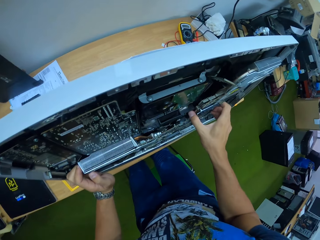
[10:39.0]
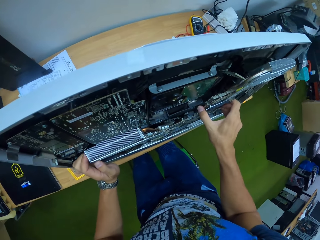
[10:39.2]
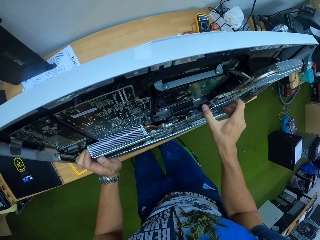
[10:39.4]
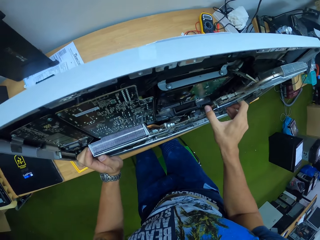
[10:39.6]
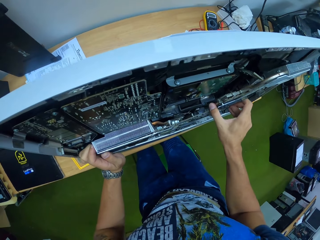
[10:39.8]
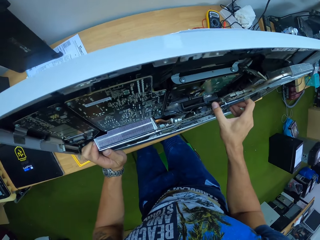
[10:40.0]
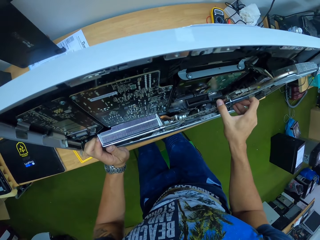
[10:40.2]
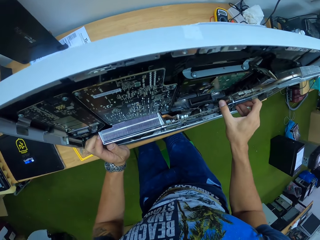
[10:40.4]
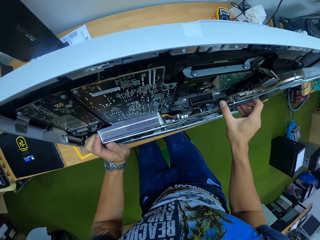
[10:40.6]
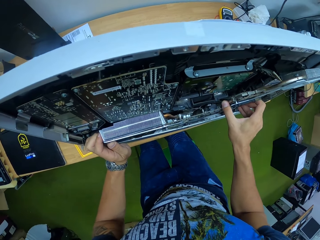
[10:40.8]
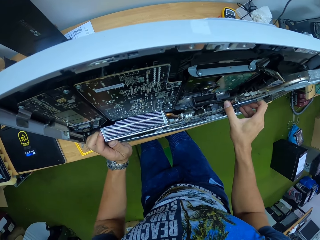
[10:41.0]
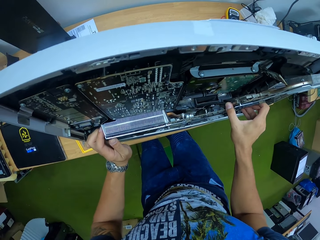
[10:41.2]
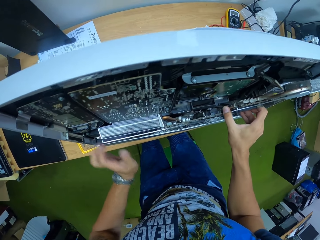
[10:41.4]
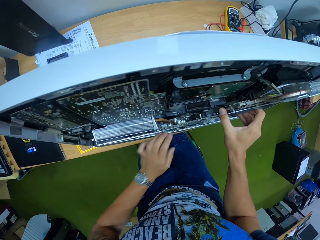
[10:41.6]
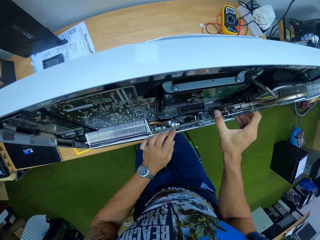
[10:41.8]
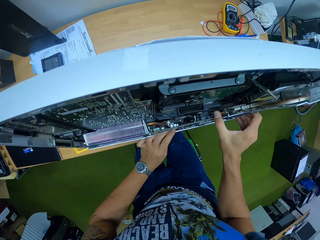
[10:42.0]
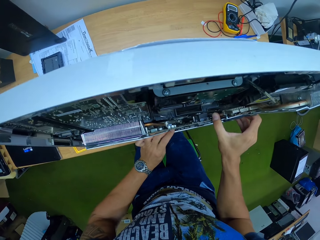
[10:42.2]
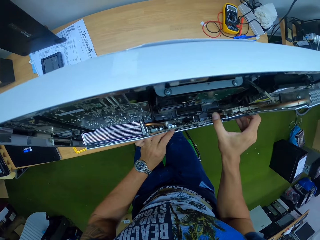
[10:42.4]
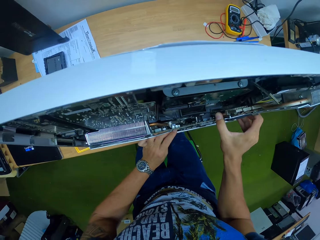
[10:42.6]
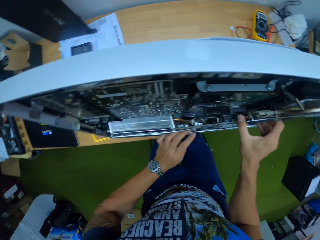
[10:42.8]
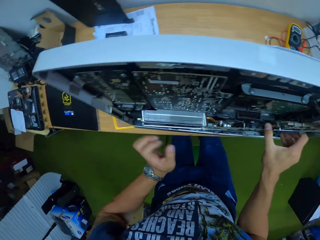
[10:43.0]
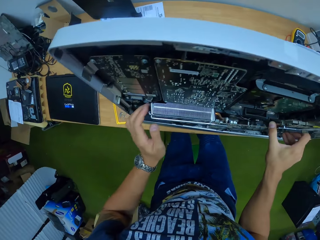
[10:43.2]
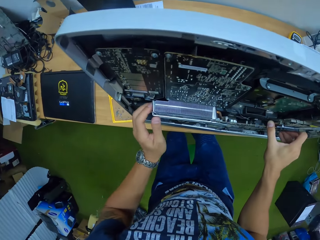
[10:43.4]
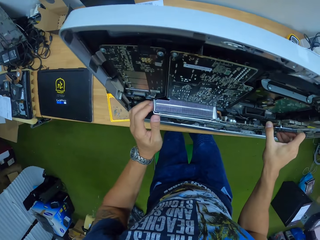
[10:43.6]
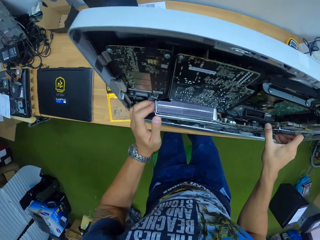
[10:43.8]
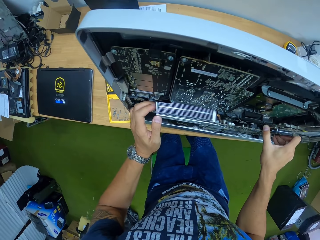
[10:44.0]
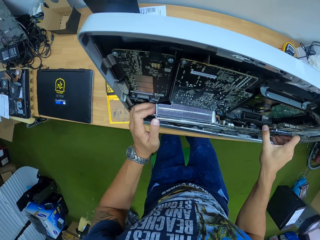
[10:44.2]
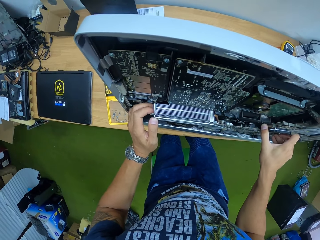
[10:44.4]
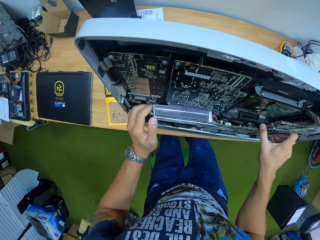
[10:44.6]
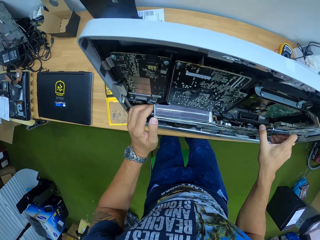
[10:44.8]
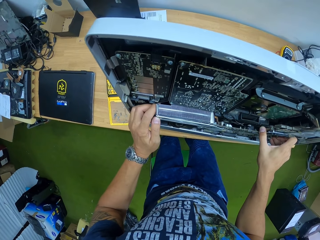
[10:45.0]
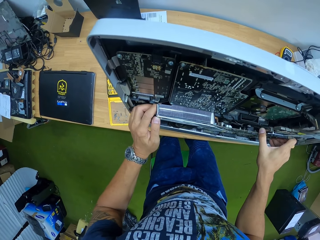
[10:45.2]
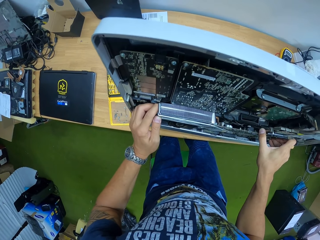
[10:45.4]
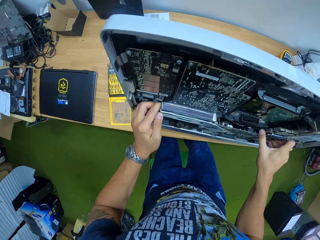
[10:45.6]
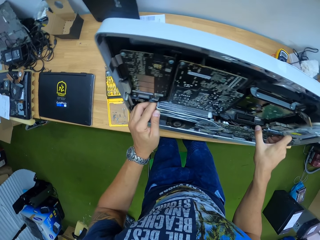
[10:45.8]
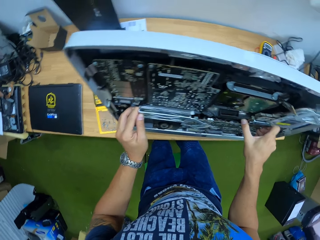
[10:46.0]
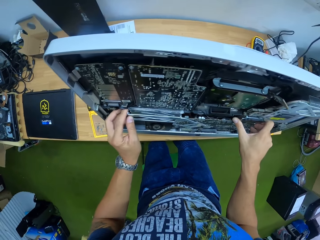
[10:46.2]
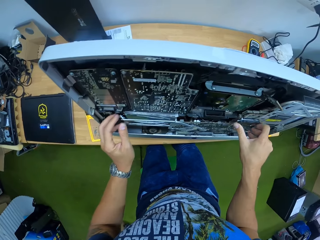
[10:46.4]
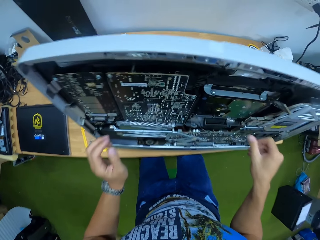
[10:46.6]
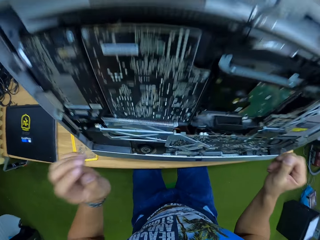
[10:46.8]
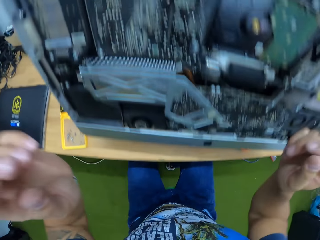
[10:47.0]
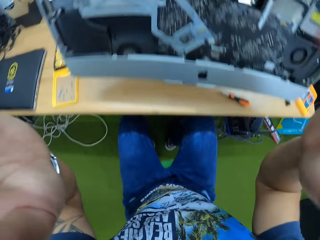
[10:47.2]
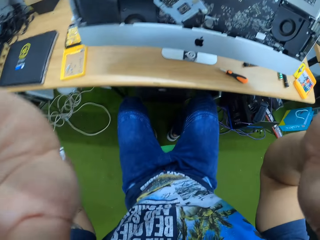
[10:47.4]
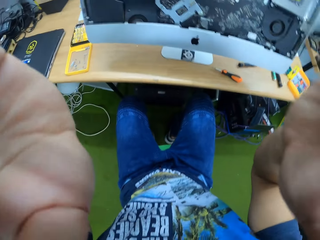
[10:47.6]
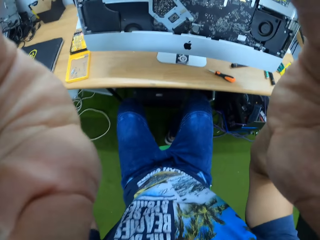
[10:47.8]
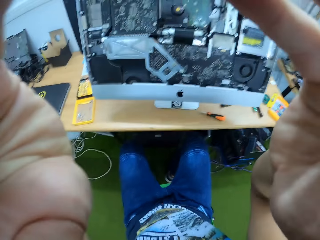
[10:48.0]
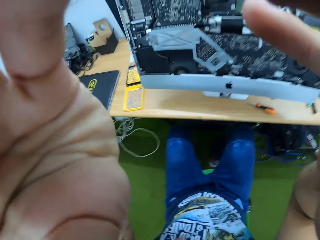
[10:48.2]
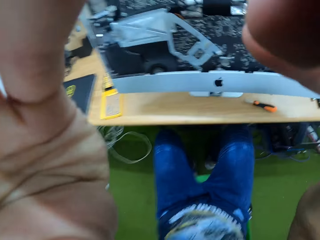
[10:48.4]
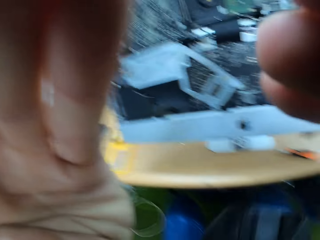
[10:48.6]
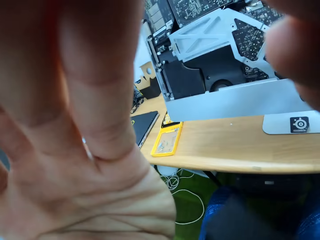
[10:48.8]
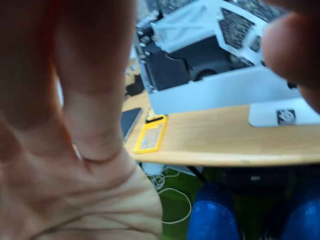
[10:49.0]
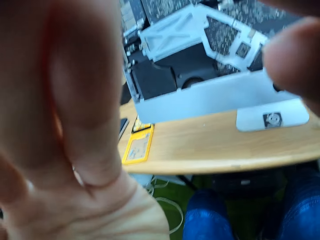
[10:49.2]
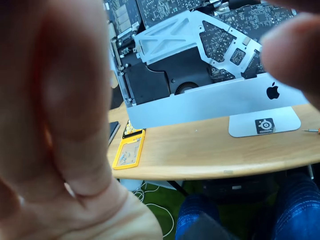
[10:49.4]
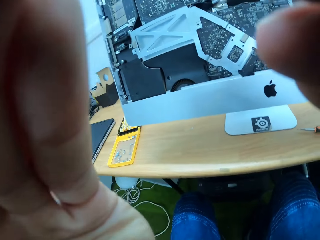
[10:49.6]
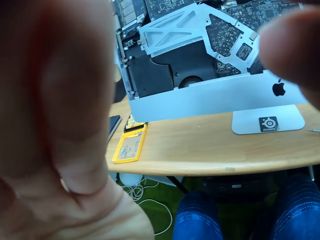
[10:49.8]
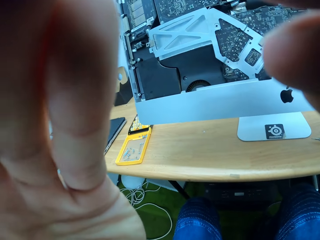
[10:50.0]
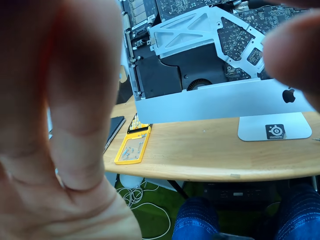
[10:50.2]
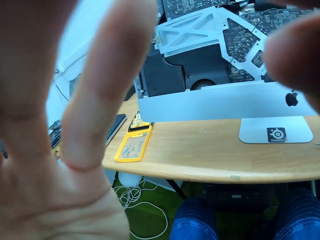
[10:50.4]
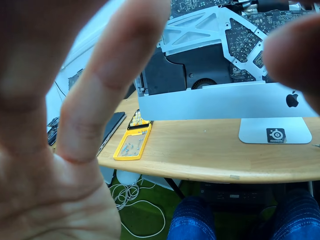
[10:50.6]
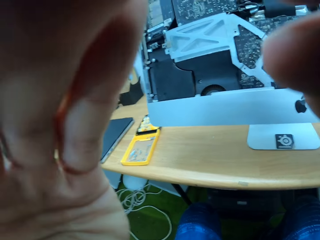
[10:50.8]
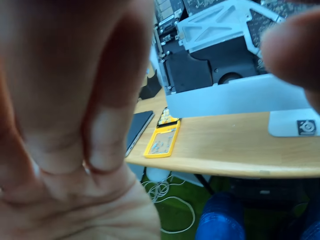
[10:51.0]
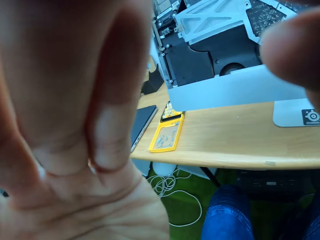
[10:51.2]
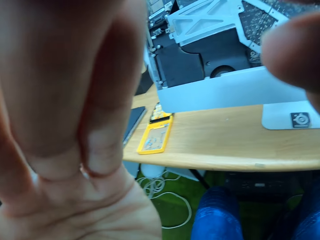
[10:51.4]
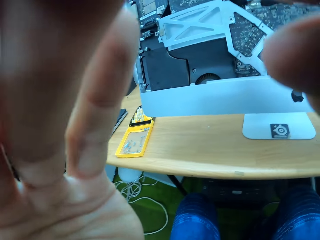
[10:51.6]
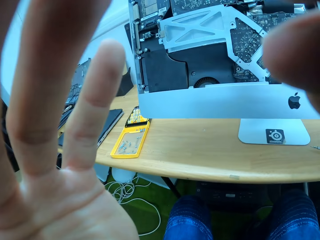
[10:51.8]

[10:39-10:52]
The camera wearer places his left hand on a table. He pulls the electronic panel with both hands. He fixes the camera.
